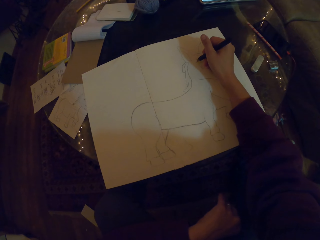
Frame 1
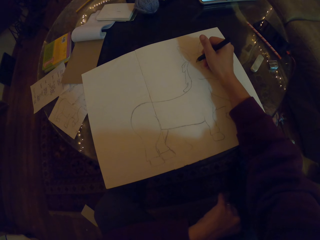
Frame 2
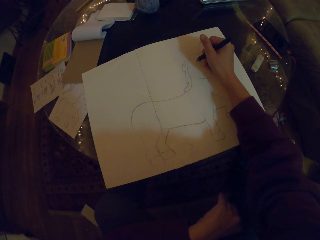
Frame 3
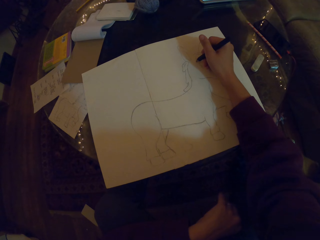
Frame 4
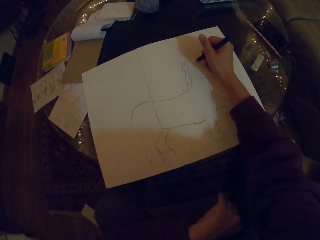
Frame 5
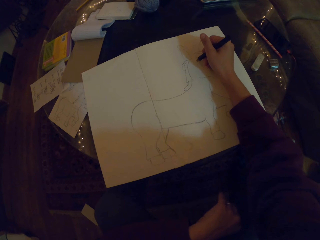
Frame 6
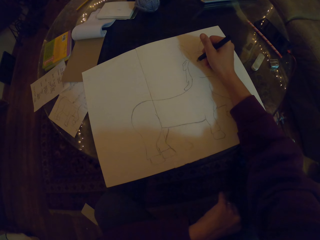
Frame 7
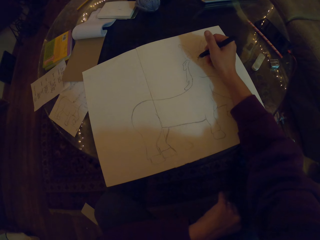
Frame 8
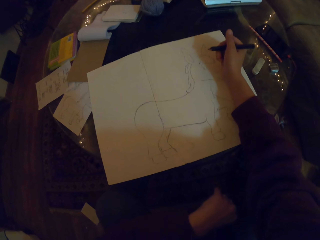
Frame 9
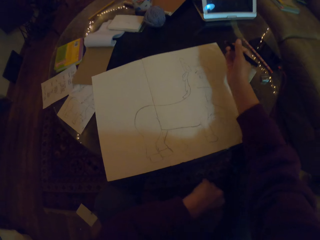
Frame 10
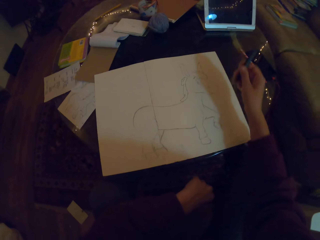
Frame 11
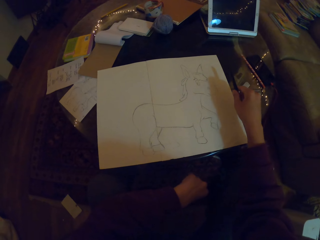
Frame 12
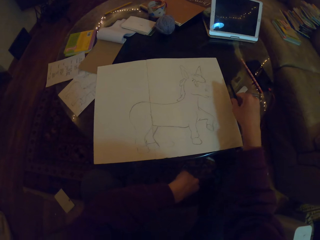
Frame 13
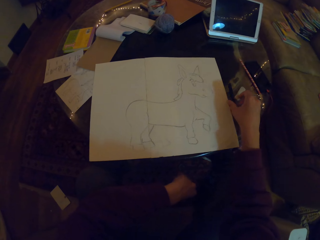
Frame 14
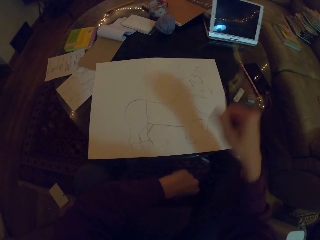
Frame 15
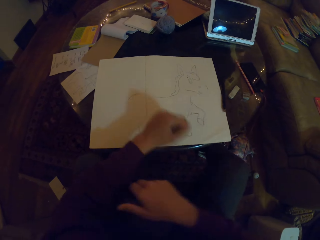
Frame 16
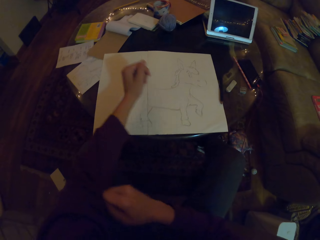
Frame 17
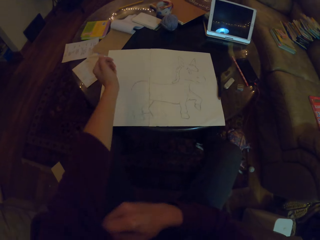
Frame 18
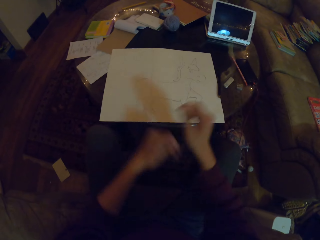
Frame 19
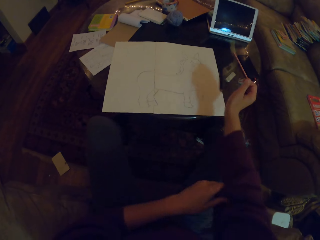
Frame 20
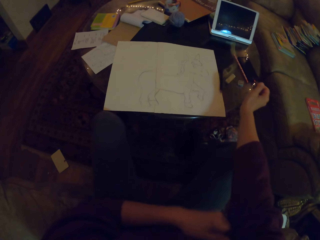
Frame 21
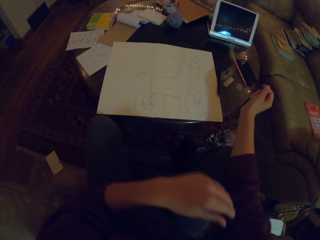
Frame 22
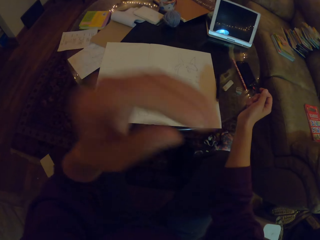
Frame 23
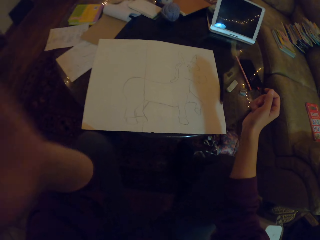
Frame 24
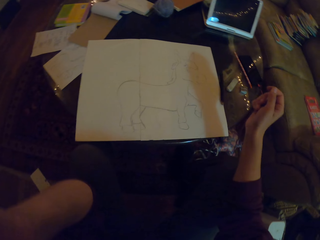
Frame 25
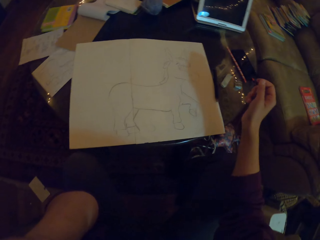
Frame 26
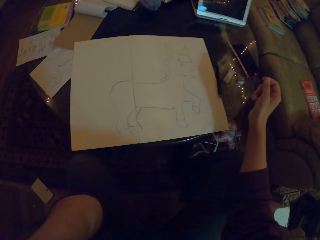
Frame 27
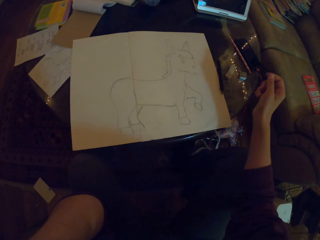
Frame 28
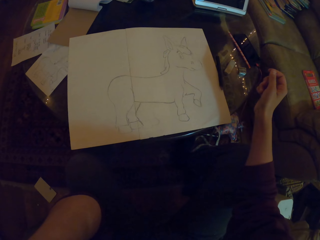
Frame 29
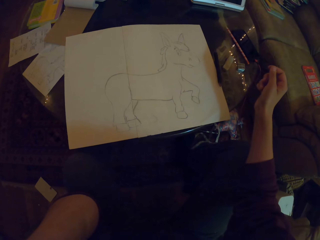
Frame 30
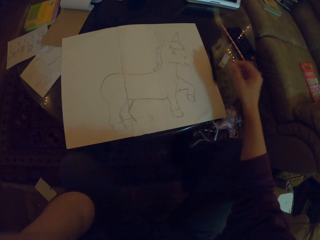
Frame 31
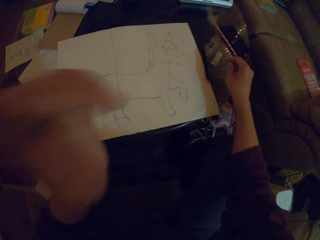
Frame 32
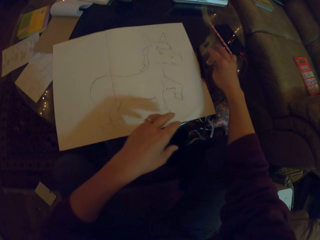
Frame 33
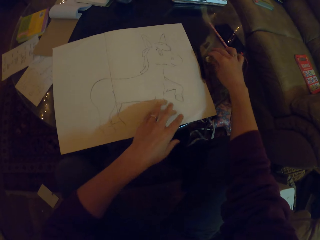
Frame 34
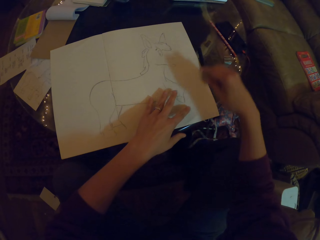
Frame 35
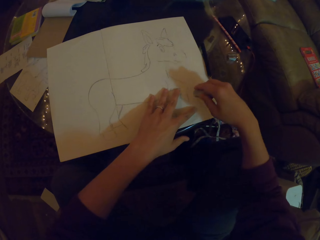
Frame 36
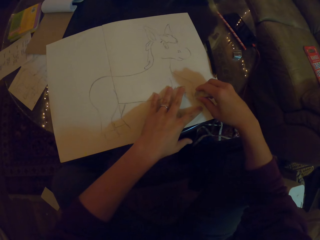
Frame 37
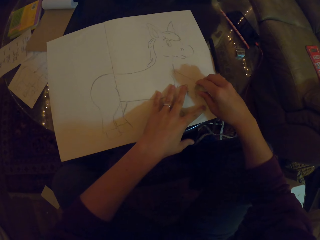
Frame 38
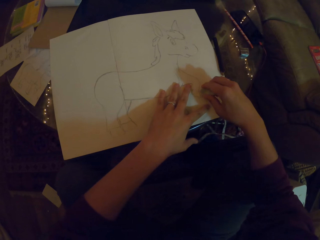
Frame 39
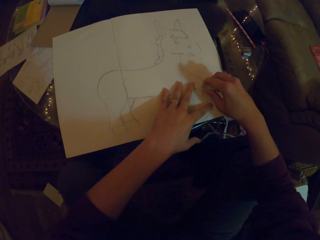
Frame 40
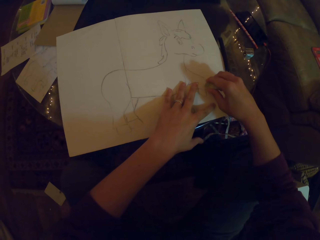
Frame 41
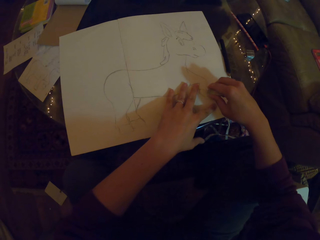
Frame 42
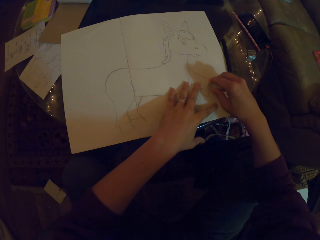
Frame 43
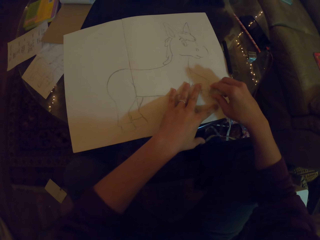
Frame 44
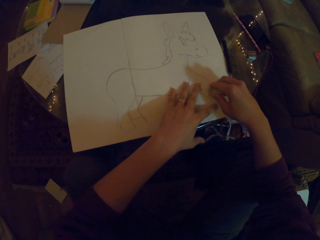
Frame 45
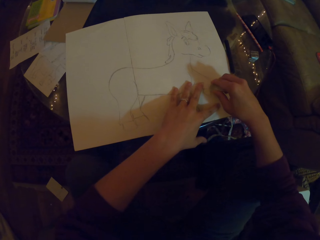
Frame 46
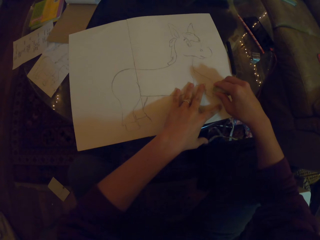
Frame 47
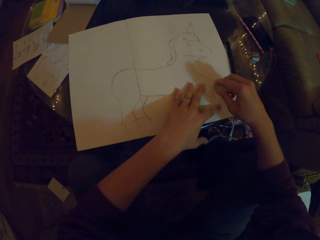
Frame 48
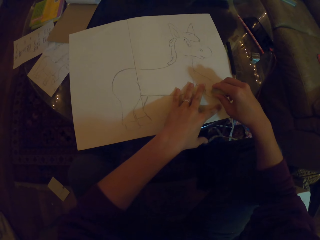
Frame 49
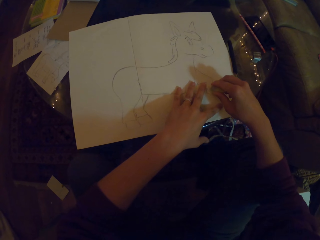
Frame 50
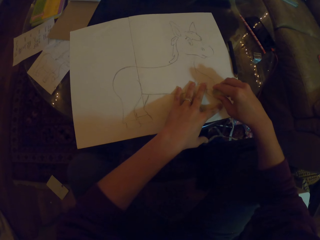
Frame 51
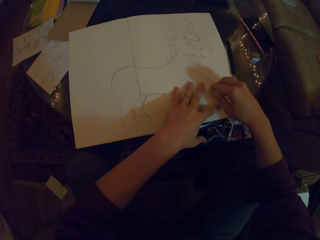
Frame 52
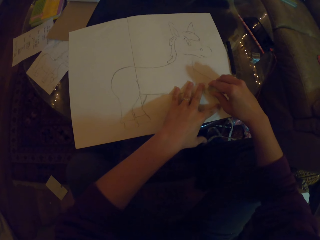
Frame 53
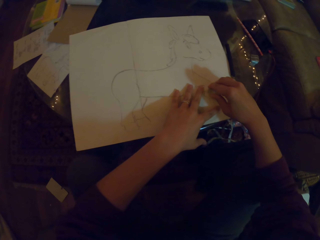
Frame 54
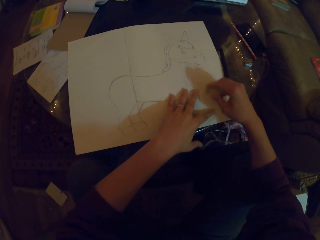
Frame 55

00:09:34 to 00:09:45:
The camera wearer draws with a pencil. He puts the pencil on the table. He folds his cloth's hand. He pulls the shirt. He uses a rubber to rub part of the drawing. He picks up the rubber.

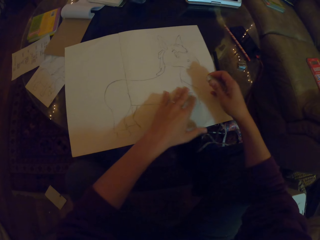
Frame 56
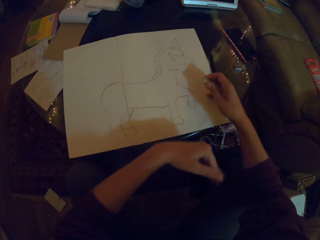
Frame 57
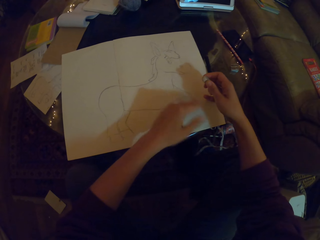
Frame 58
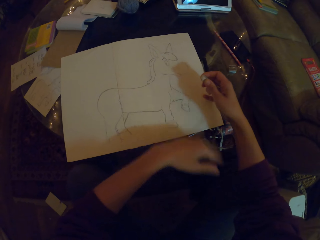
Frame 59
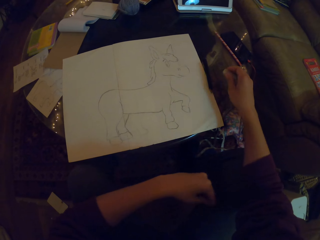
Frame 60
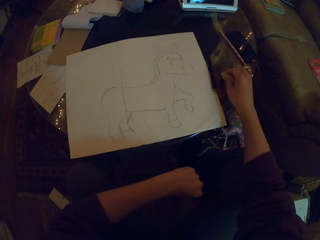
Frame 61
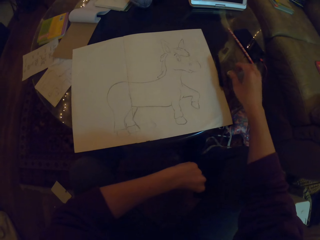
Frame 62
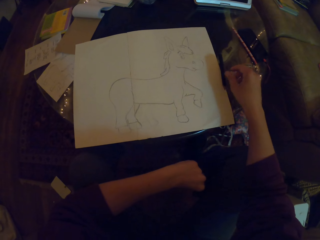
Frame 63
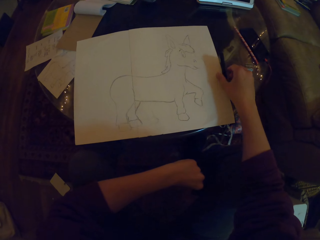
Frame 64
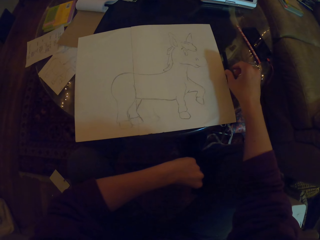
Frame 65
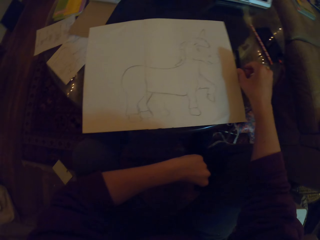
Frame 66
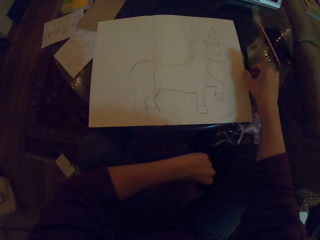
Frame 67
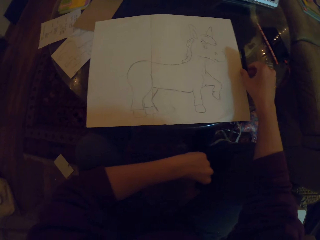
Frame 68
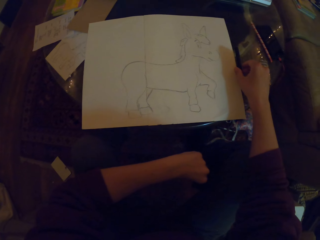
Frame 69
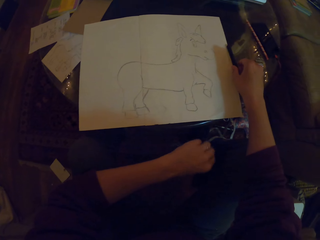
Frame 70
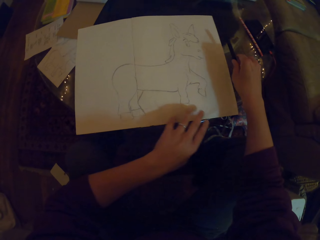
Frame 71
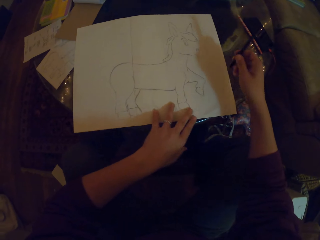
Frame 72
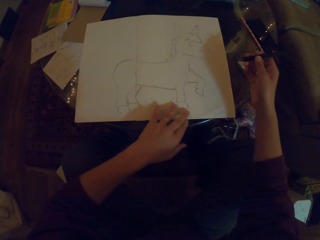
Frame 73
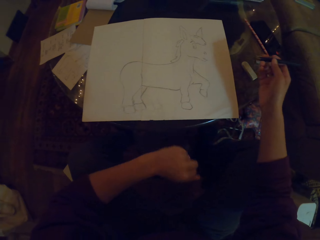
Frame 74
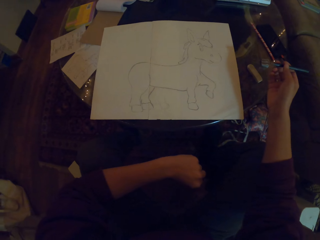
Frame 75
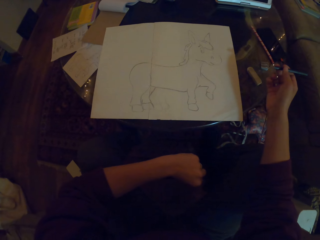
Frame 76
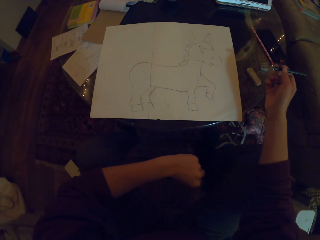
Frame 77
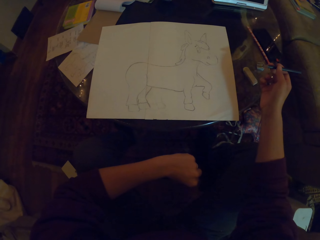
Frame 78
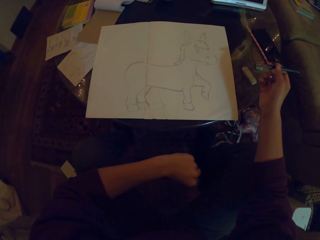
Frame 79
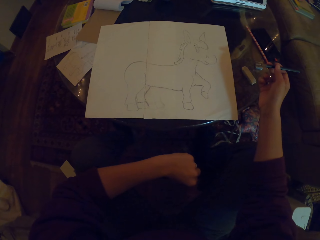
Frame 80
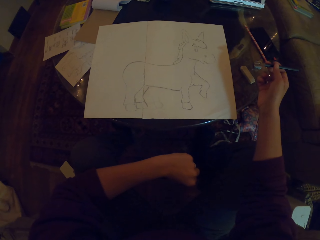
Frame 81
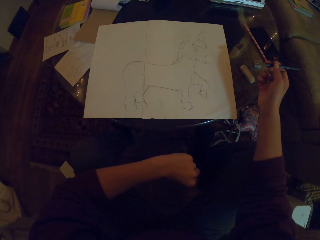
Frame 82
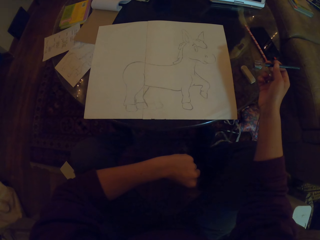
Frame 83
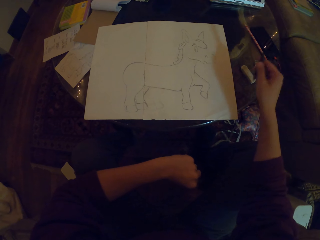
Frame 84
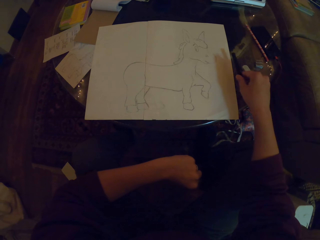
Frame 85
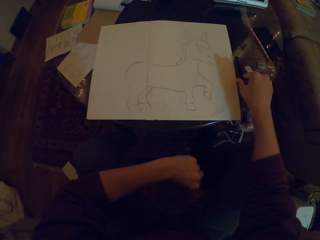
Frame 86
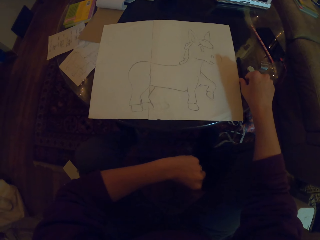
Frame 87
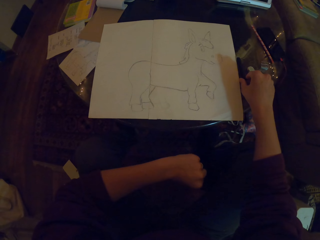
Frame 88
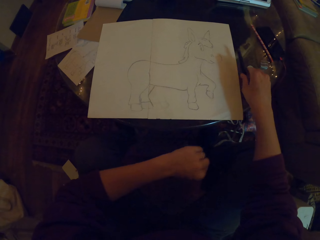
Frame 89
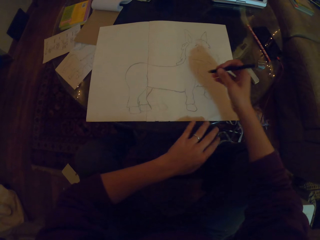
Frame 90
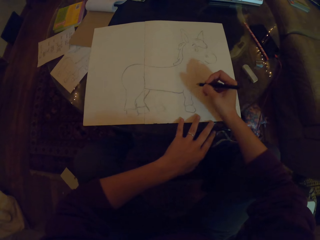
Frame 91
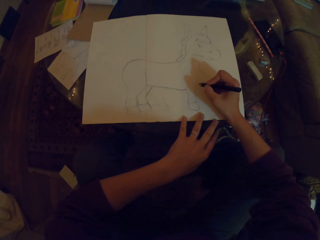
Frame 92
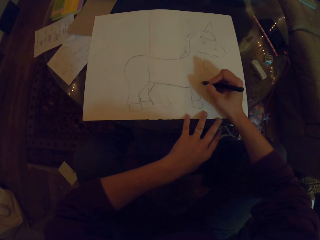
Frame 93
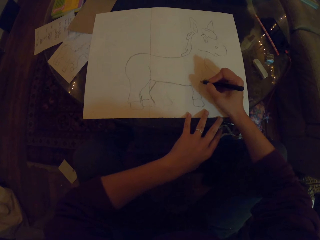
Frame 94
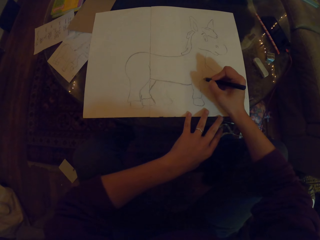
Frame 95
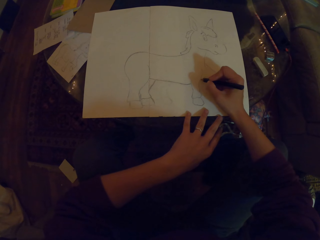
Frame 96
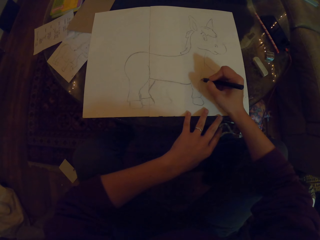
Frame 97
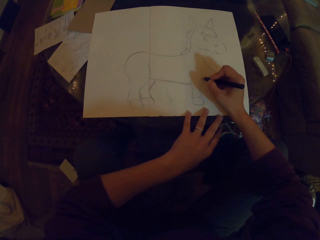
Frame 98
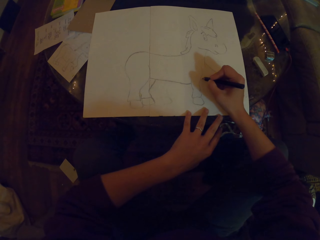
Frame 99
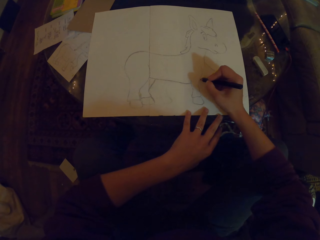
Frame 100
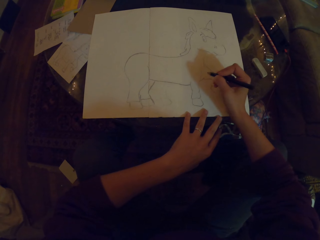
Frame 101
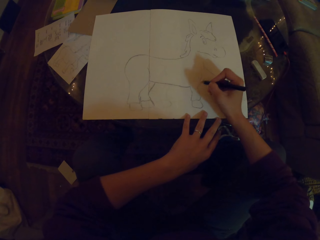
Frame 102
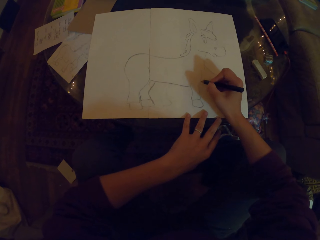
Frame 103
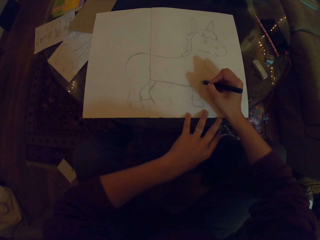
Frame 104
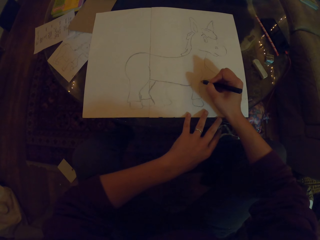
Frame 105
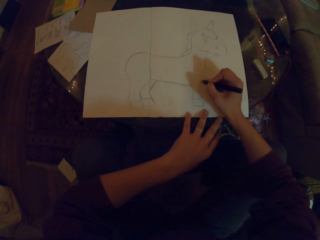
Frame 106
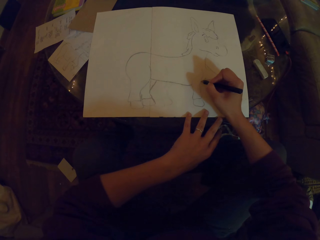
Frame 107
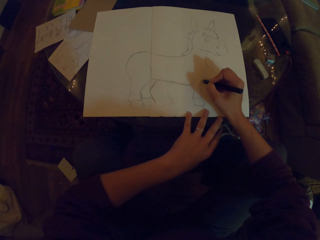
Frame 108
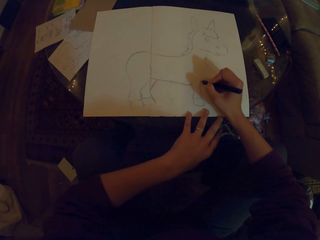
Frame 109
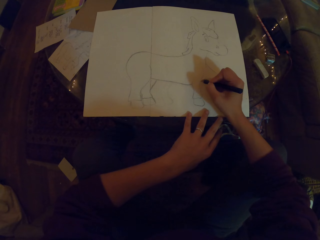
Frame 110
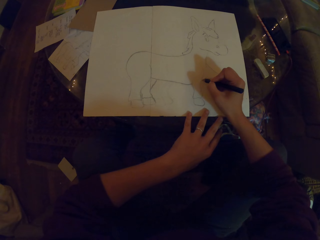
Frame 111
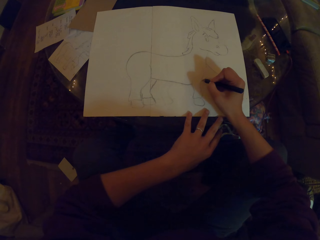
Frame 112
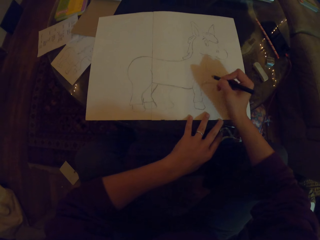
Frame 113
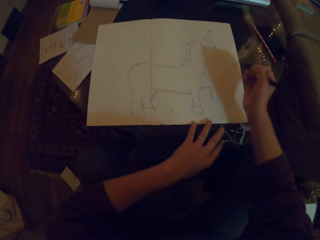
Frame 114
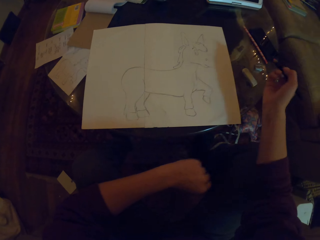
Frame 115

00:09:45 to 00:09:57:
The camera wearer puts the rubber on the table. They pick up the pencil. They put the pencil on the table. They draw the donkey with the pencil.
